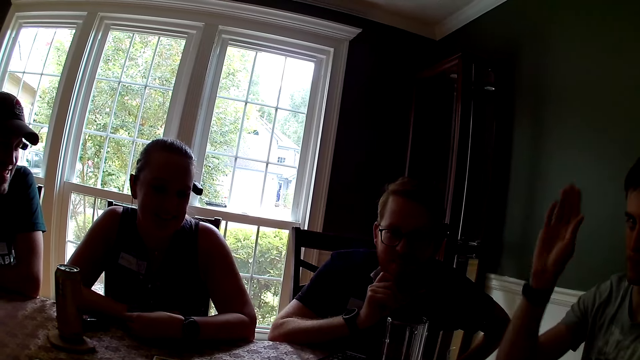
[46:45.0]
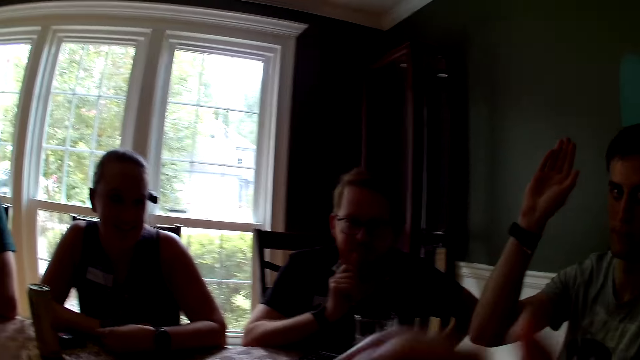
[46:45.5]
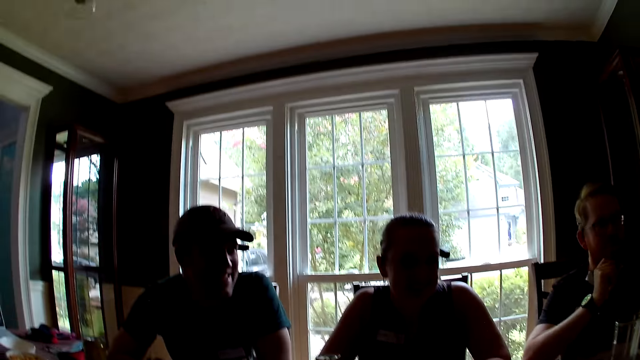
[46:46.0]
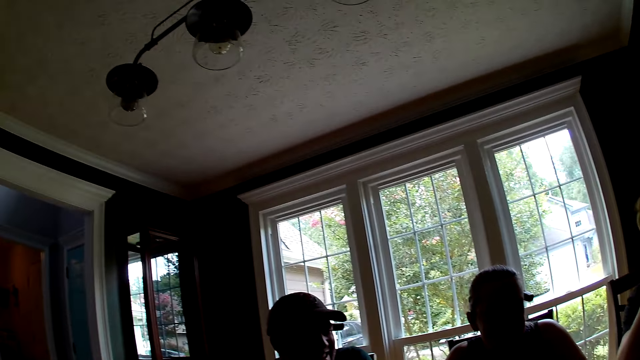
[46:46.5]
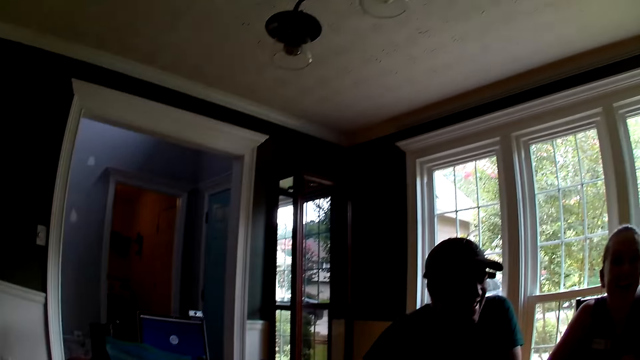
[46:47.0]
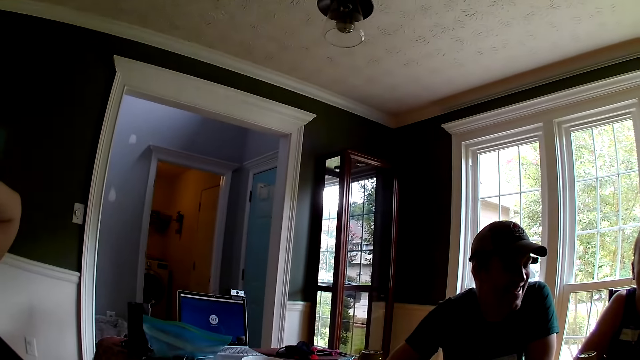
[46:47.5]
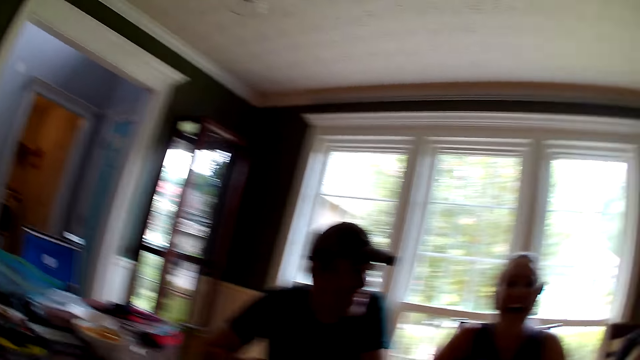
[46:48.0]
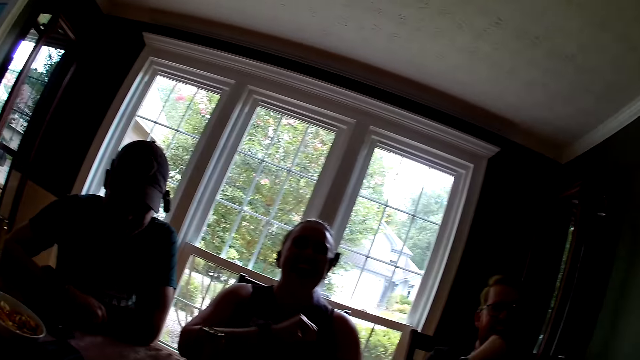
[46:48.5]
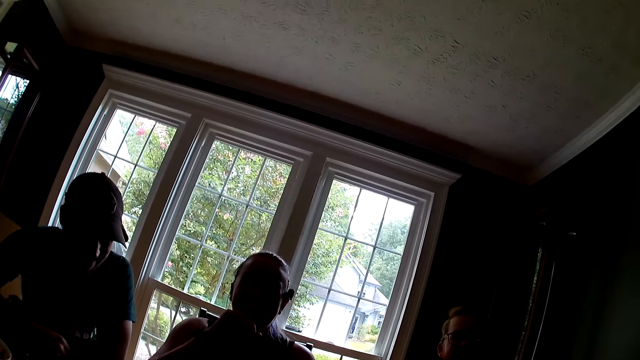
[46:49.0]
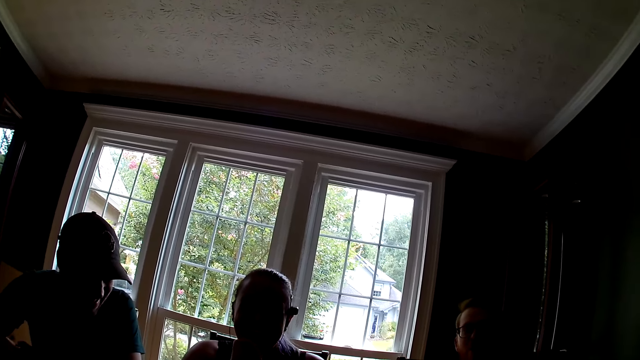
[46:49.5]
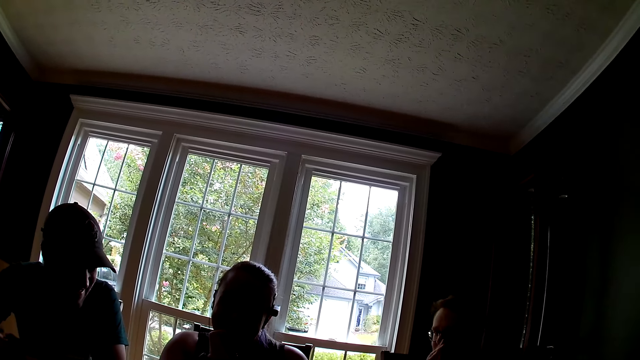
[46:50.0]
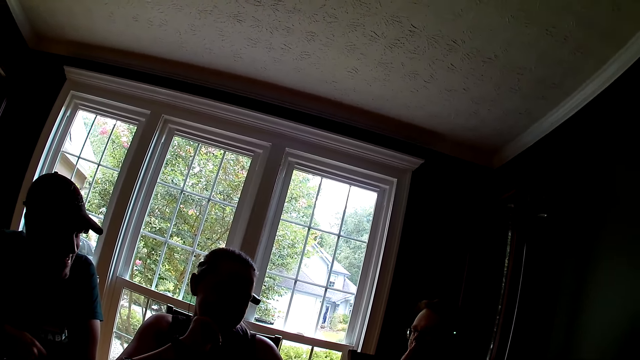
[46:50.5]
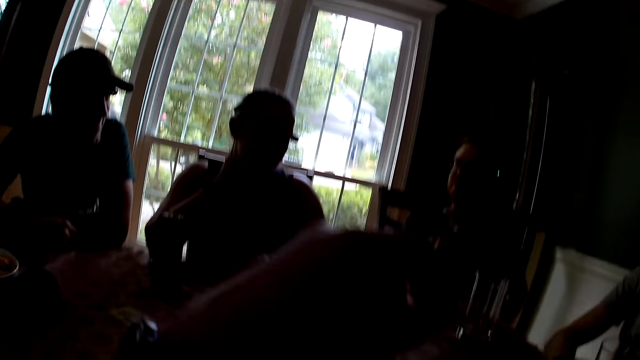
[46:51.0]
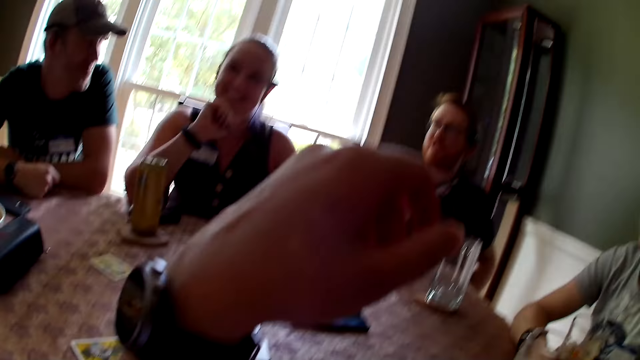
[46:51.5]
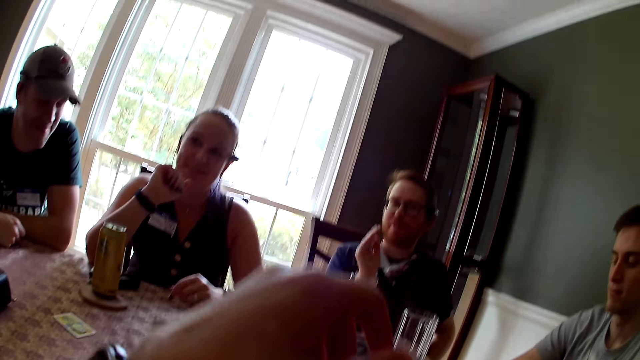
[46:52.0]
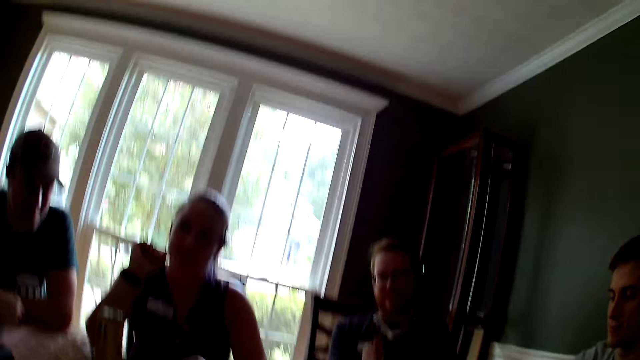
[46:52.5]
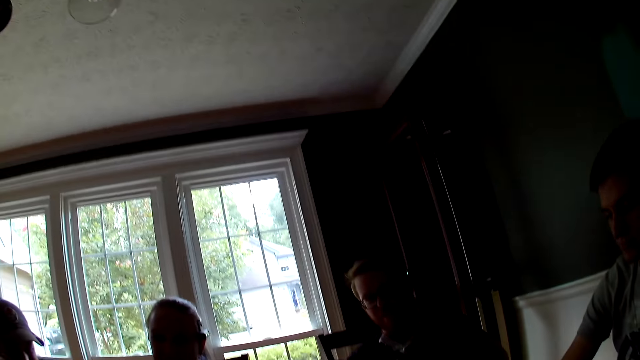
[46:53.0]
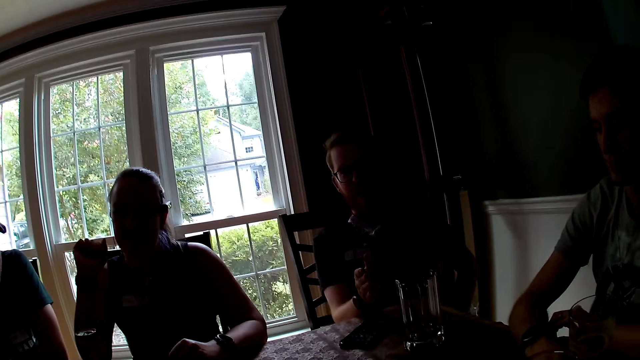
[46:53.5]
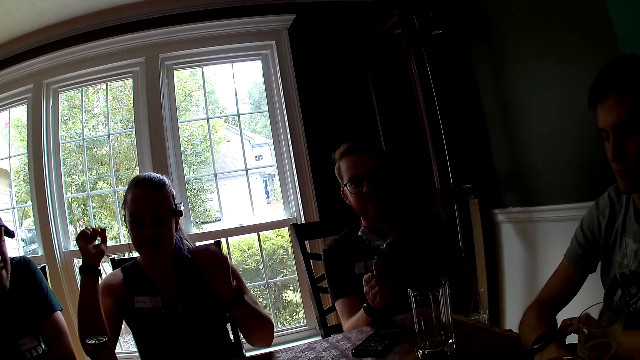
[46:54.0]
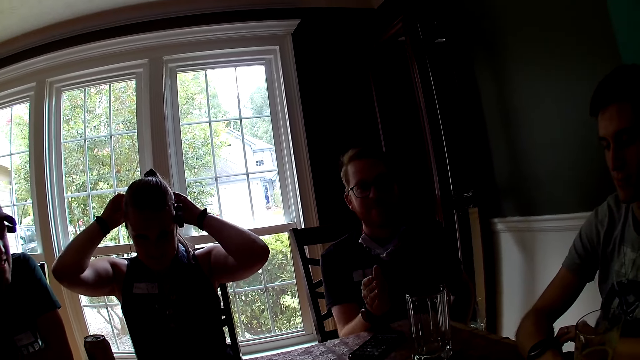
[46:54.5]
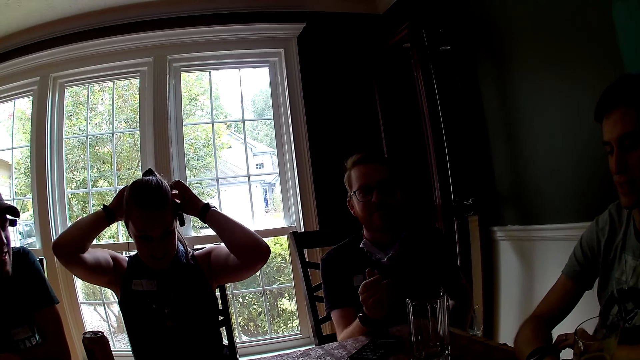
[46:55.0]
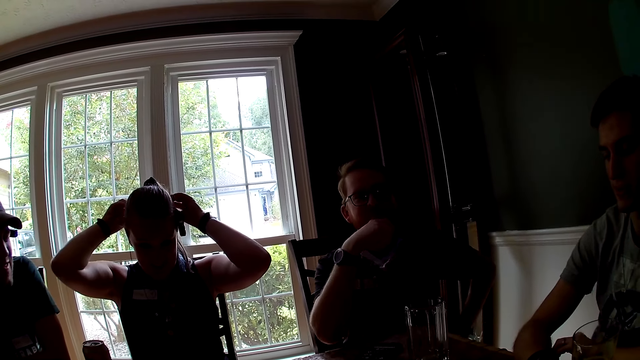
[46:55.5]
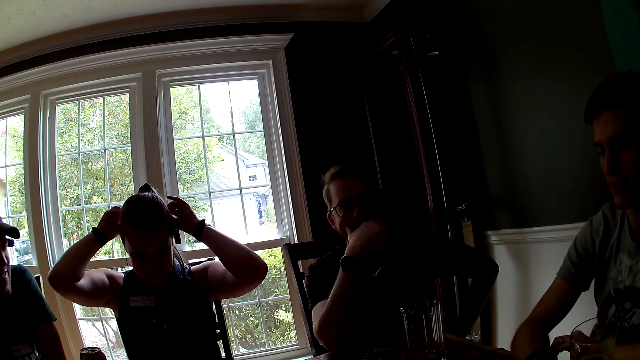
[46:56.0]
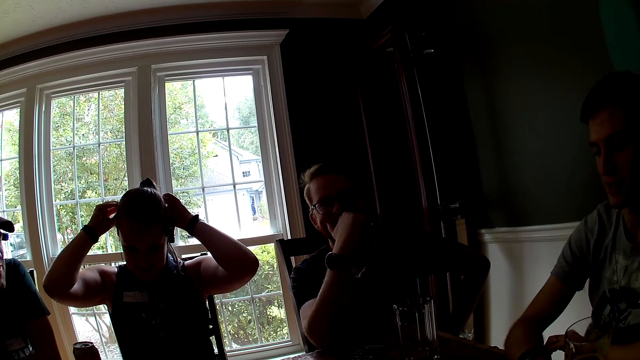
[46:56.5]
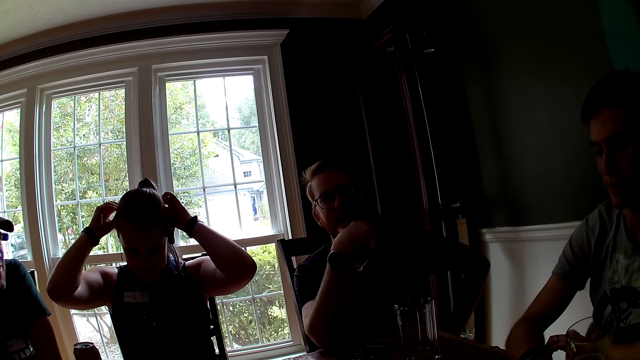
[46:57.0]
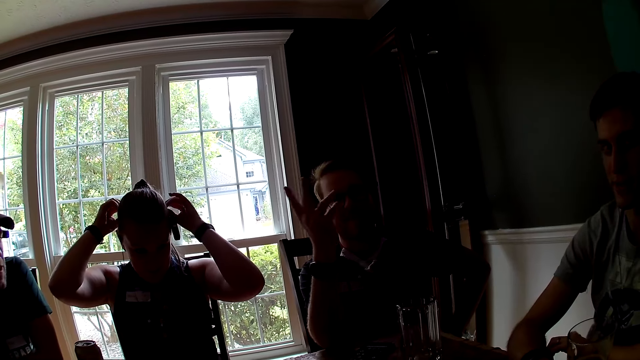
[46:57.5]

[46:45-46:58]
The camera wearer looks around. A man speaks to the group of people at the table. Another man replies to the first man.

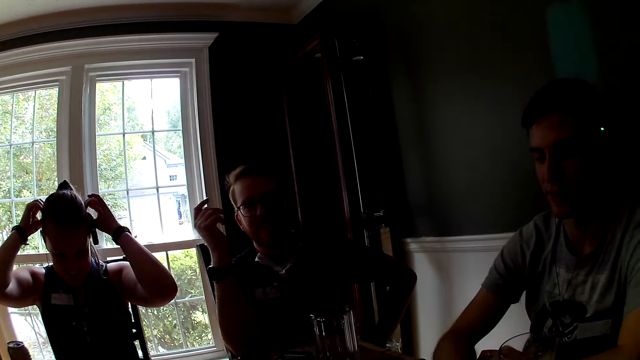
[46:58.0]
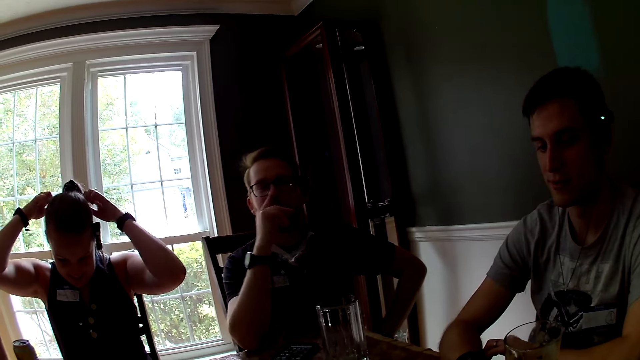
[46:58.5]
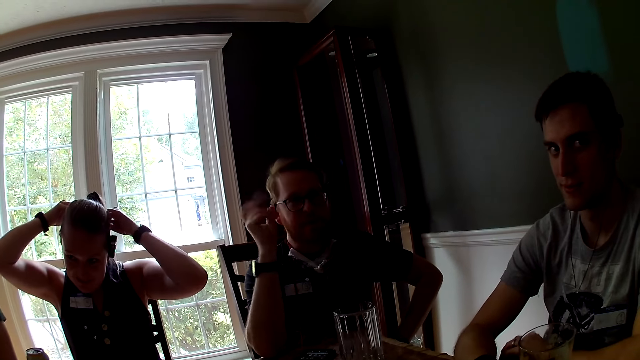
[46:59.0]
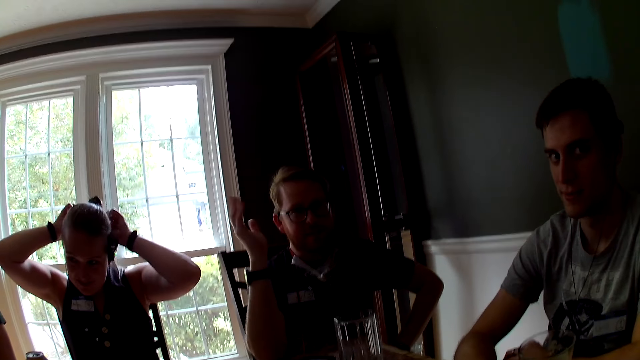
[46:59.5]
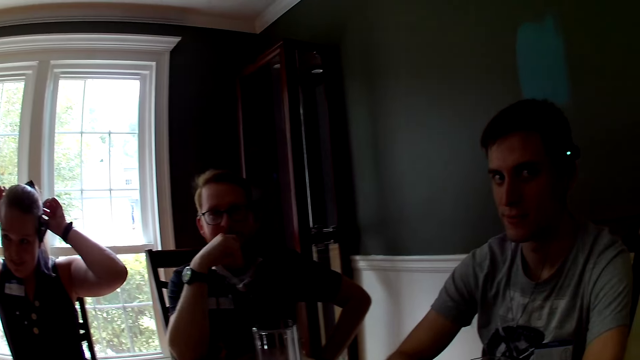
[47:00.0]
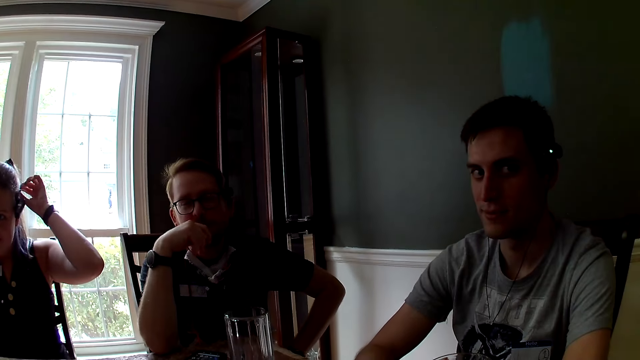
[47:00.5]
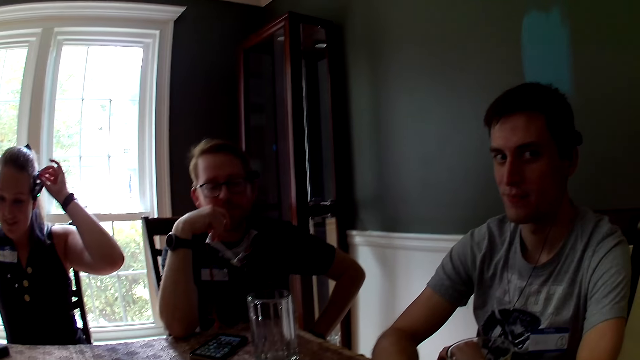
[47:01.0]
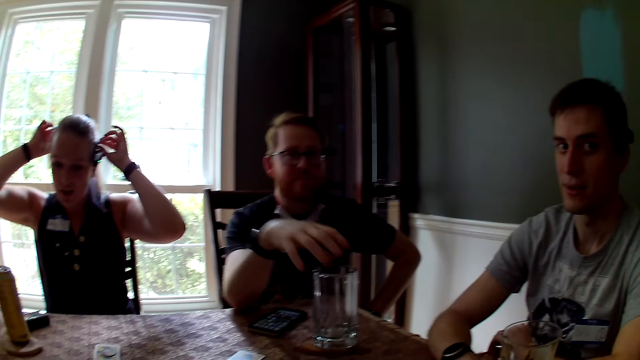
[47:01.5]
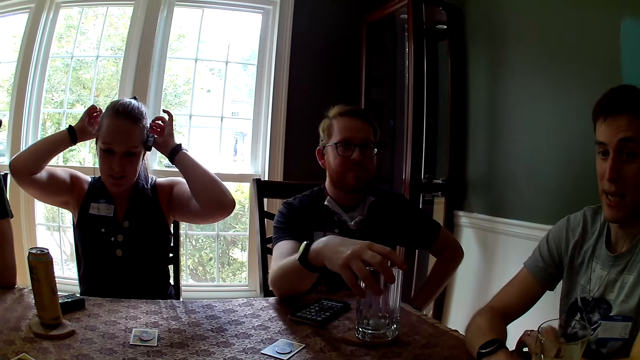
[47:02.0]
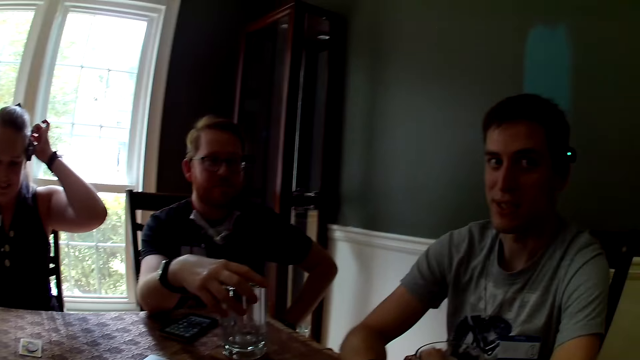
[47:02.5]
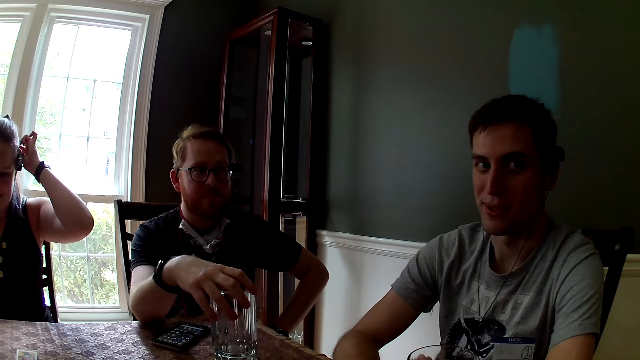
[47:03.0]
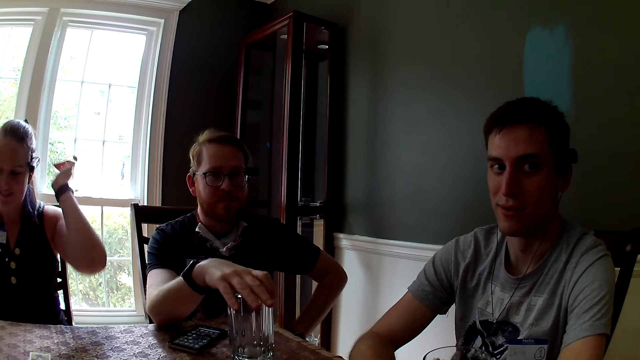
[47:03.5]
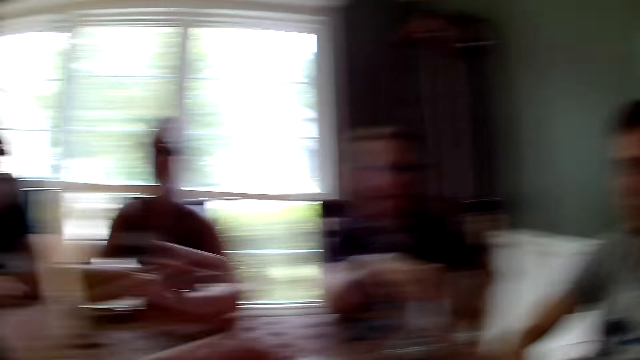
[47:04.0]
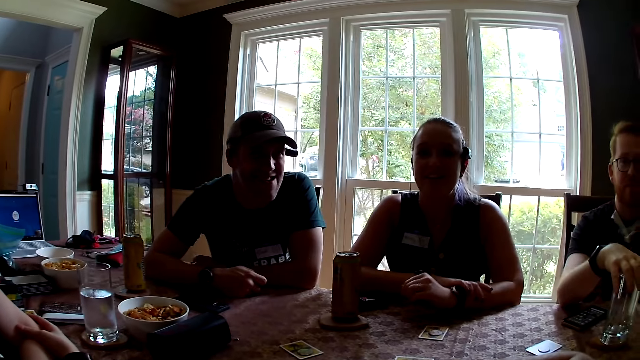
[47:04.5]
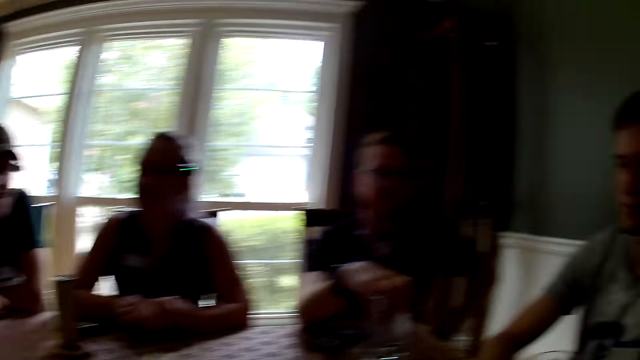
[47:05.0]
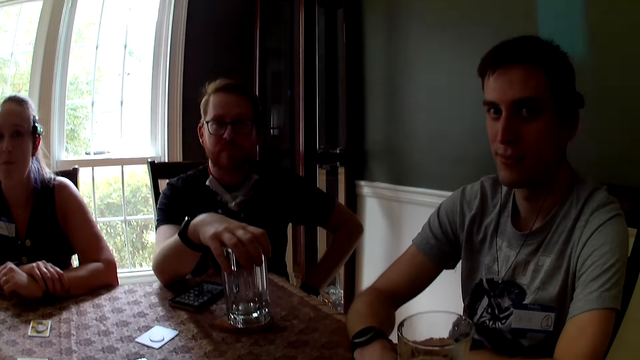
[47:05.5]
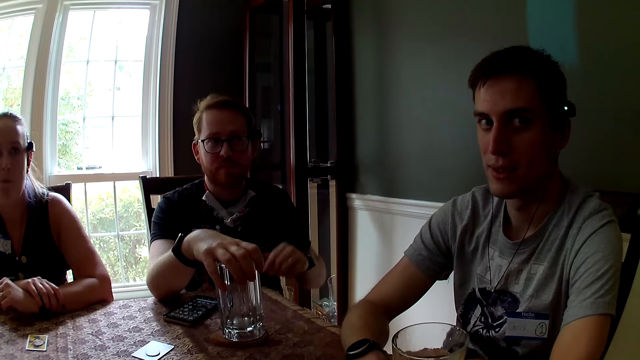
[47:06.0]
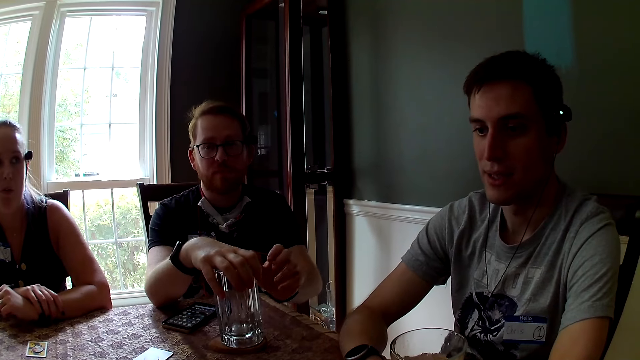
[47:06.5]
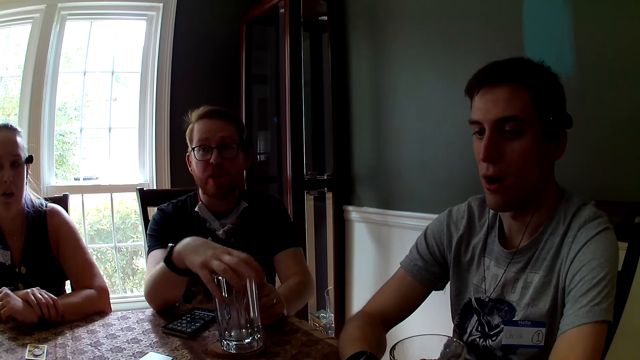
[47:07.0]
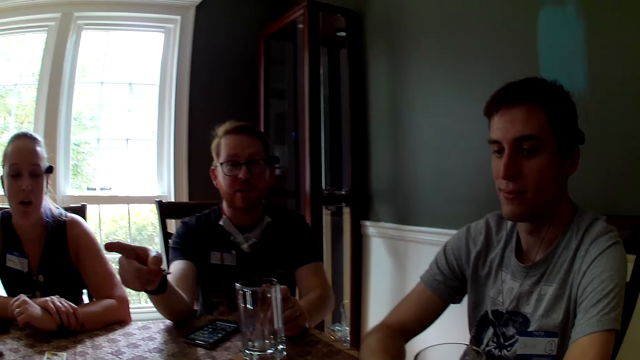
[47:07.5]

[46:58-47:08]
The camera wearer interacts with the man and another man.
